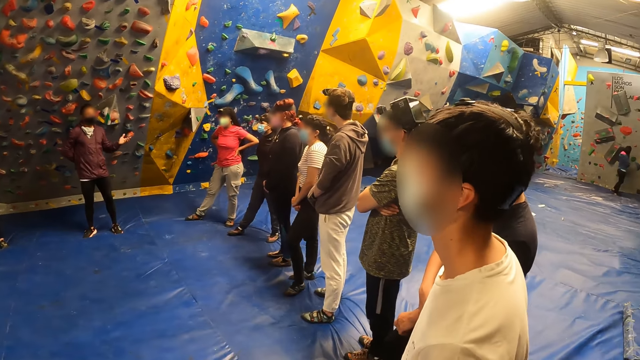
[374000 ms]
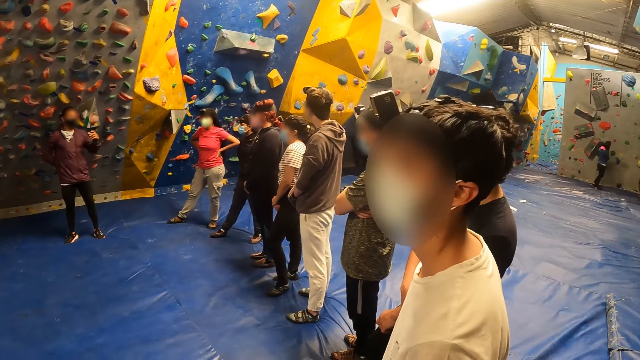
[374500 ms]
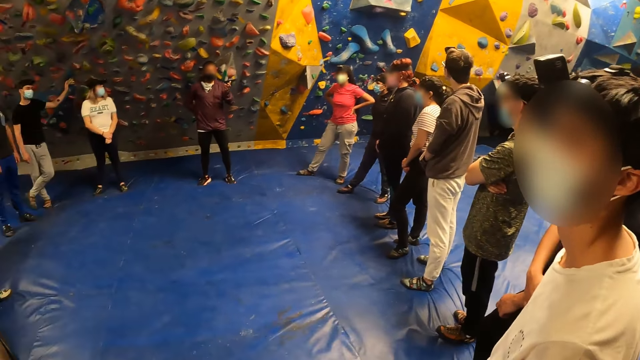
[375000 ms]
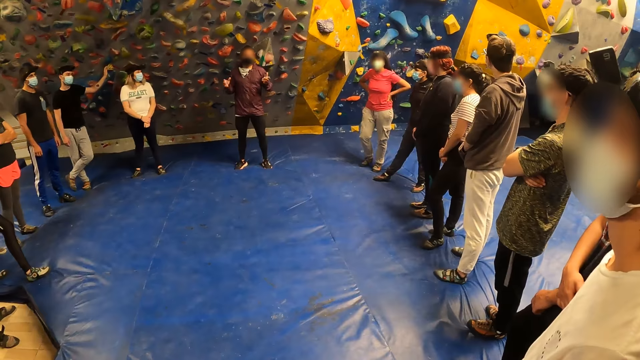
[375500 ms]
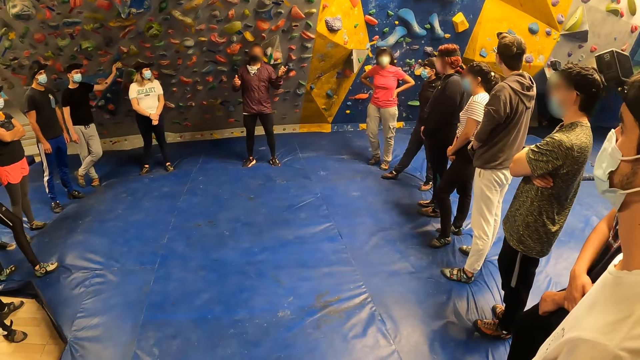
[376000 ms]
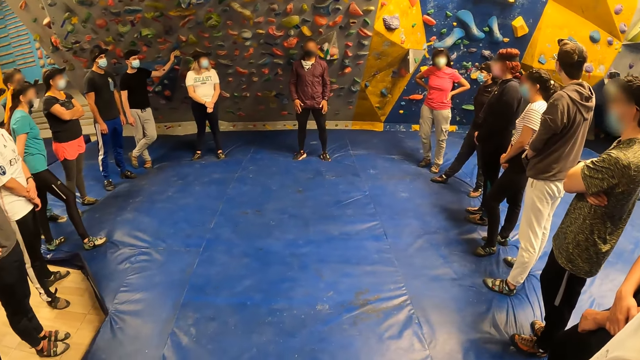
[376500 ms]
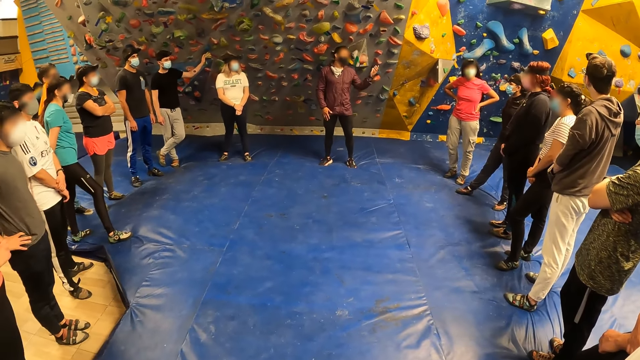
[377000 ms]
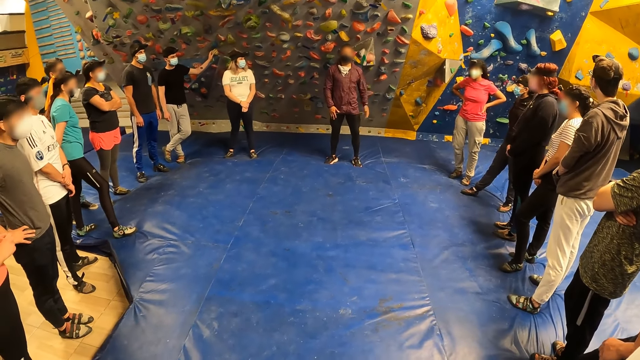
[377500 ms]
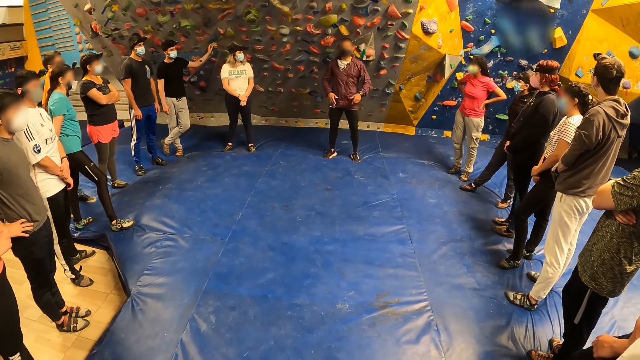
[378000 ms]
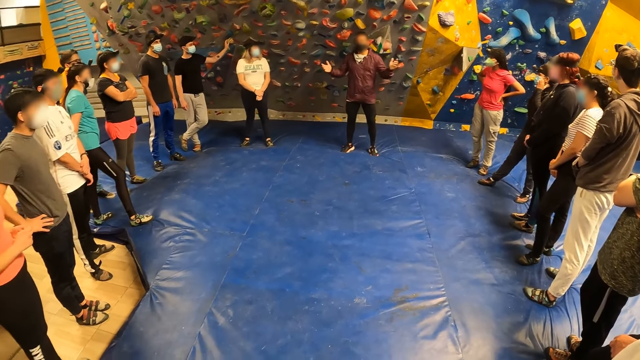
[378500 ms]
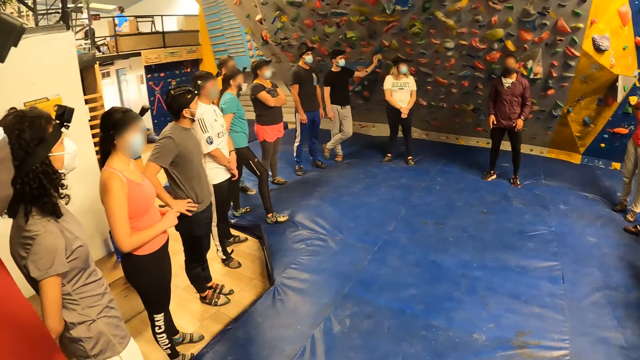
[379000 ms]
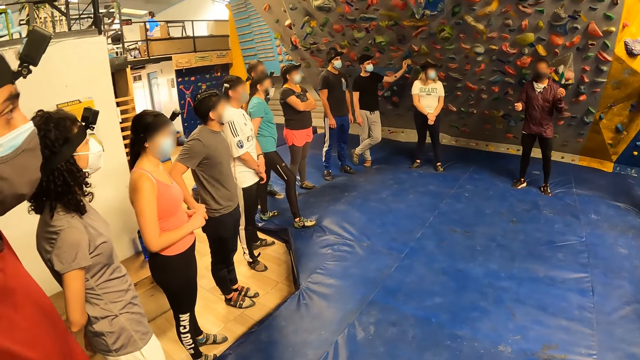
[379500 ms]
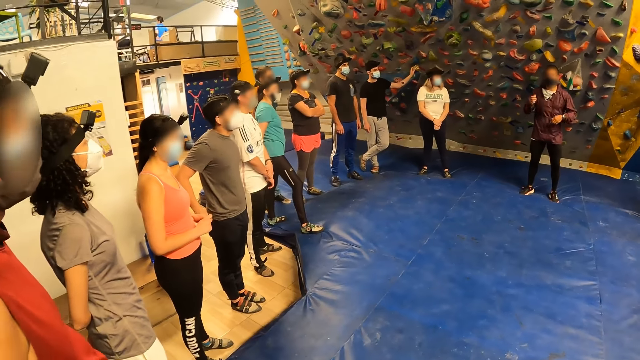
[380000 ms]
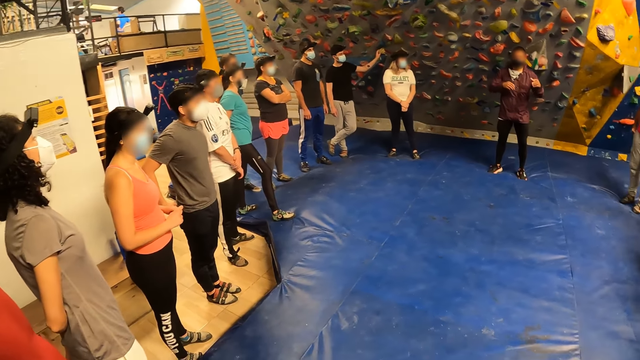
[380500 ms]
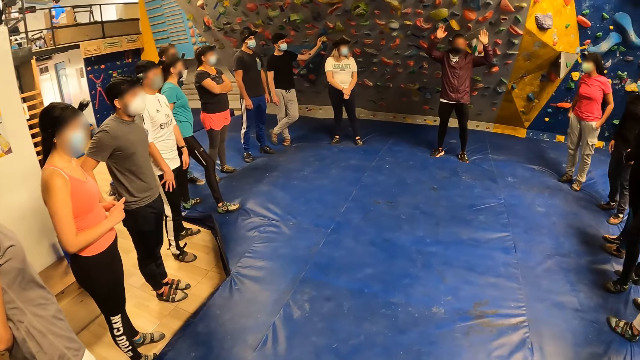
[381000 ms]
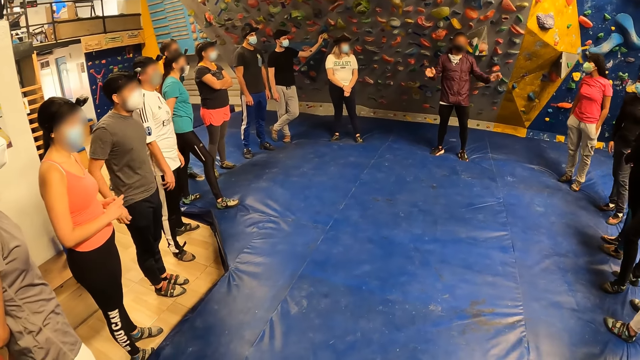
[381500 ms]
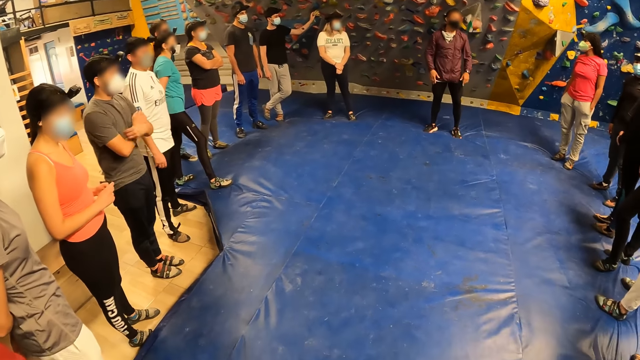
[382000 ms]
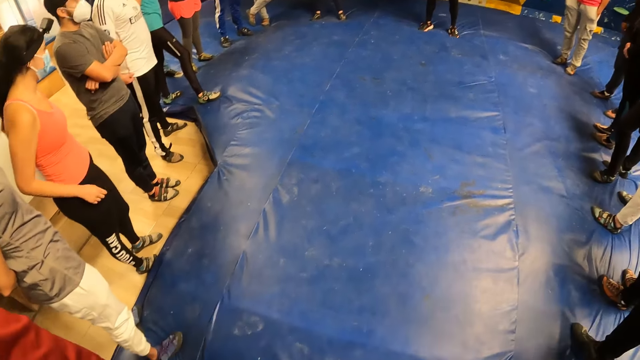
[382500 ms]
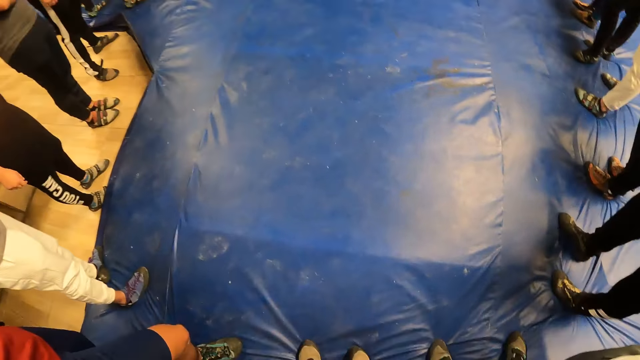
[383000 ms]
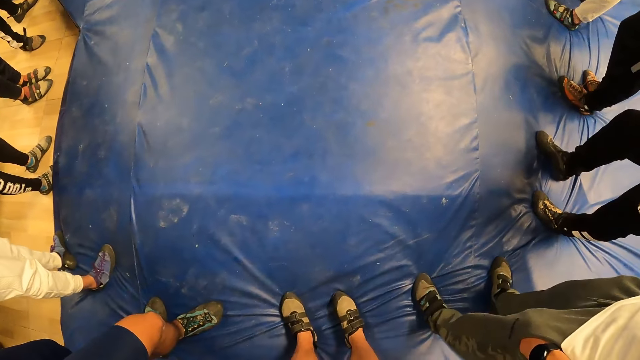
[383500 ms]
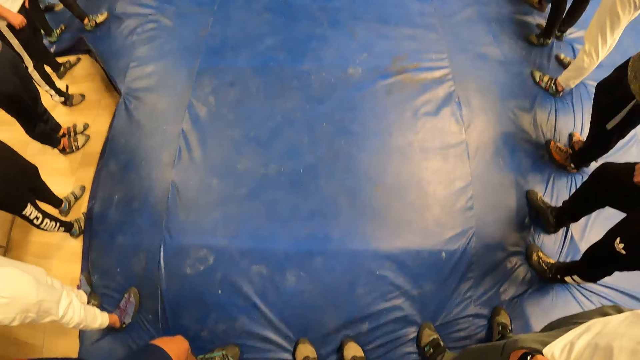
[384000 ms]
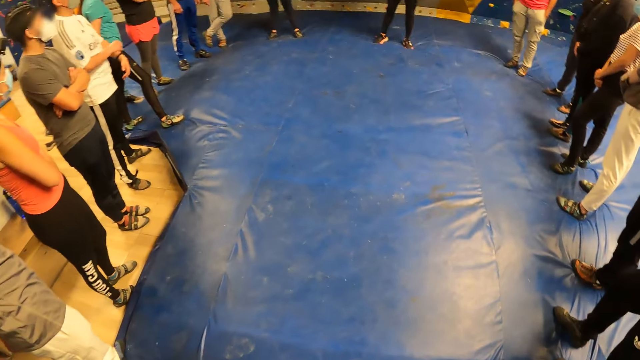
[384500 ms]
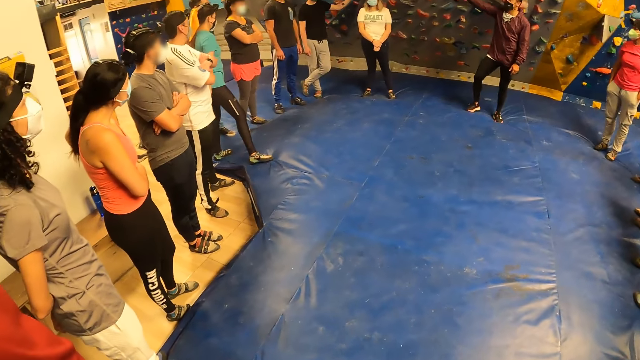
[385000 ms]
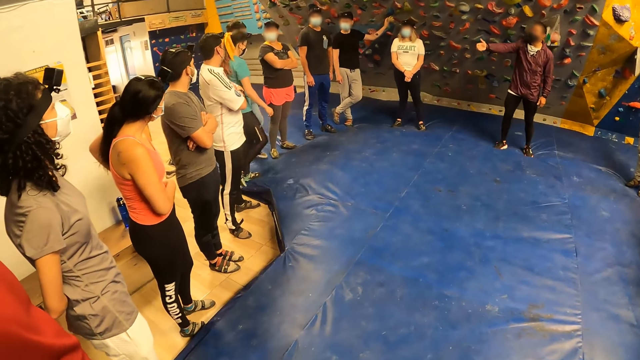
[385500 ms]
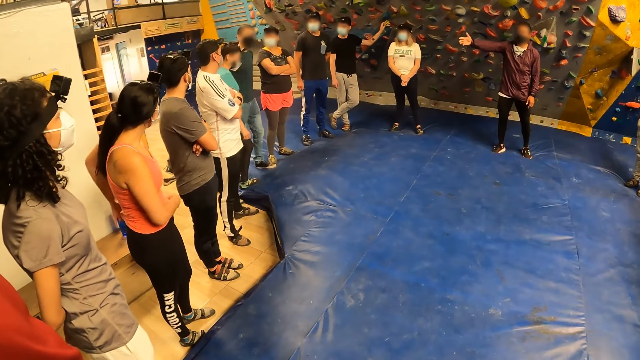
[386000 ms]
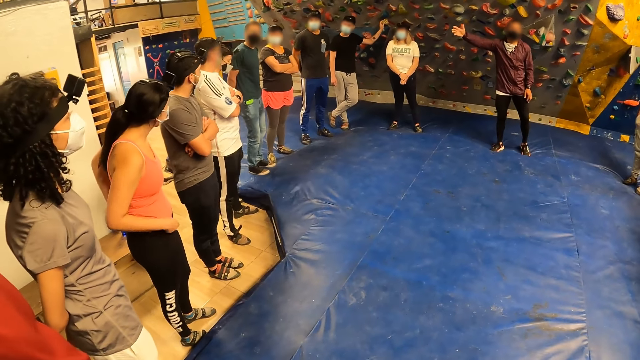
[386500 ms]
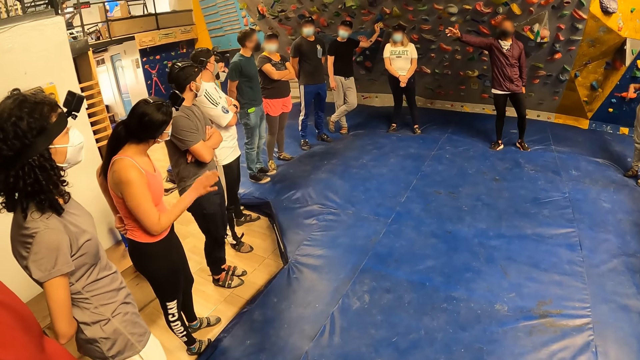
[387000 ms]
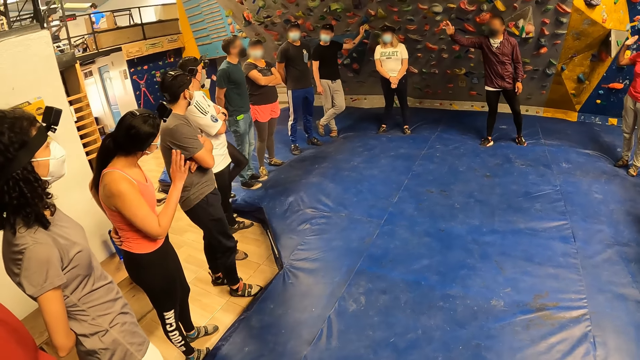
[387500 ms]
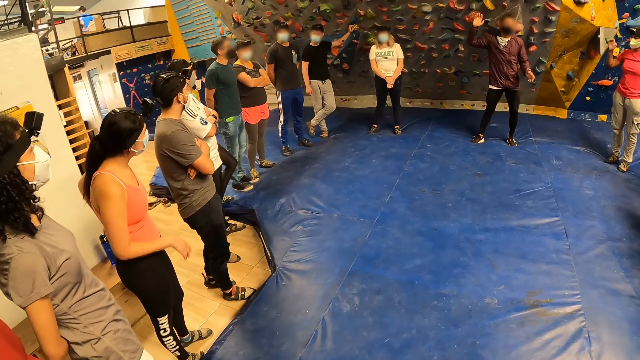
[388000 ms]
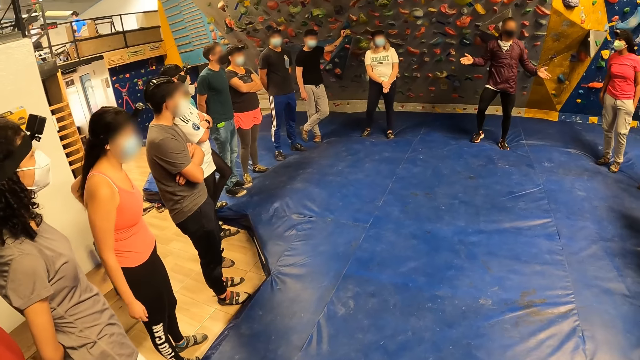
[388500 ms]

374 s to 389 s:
The camera wearer looks around. An instructor gesticulates with his hands. The instructor moves both hands. The camera wearer looks around. The instructor moves his hand.

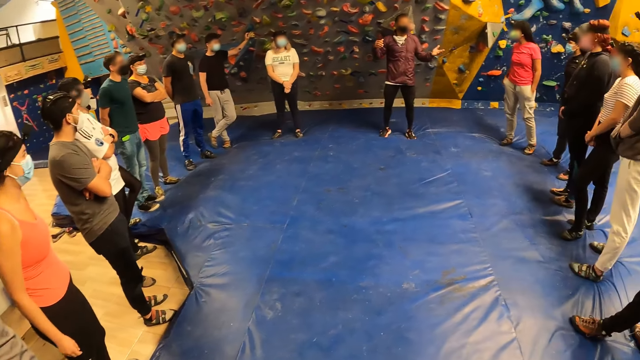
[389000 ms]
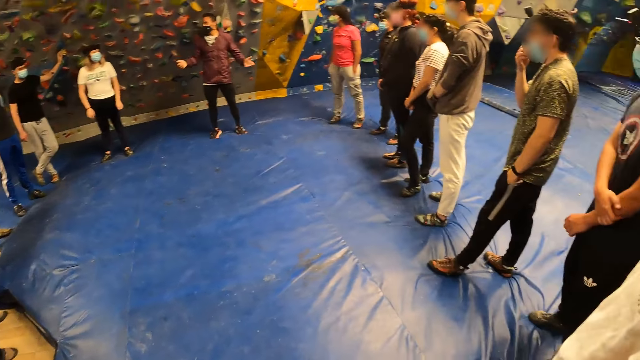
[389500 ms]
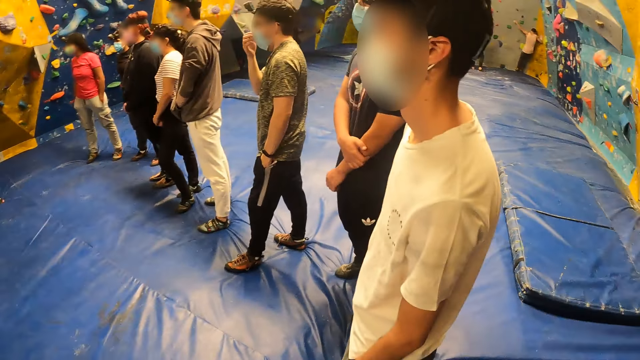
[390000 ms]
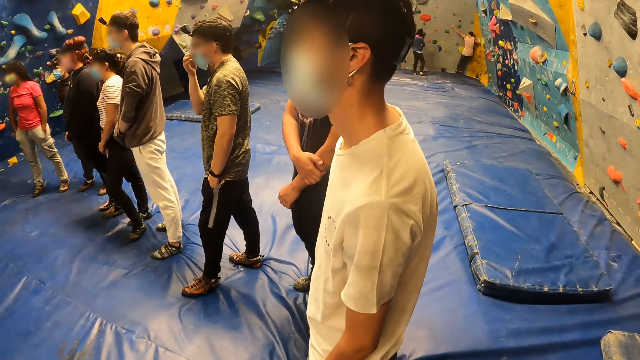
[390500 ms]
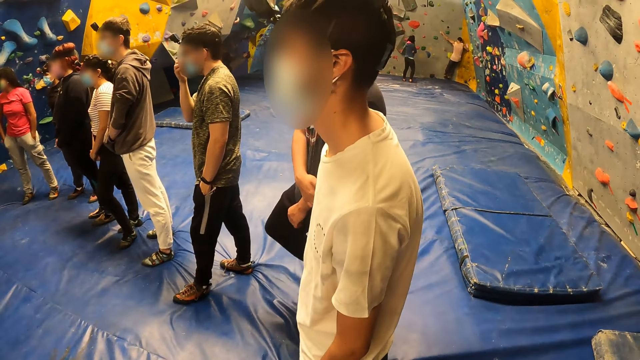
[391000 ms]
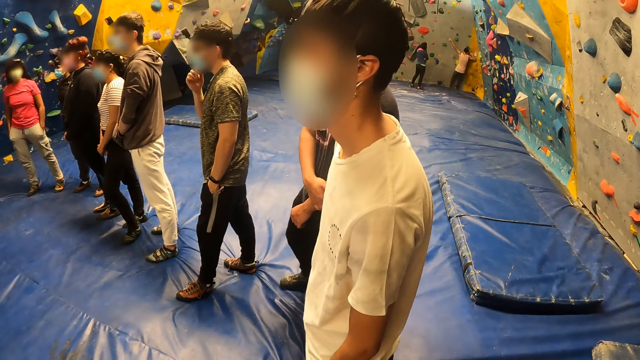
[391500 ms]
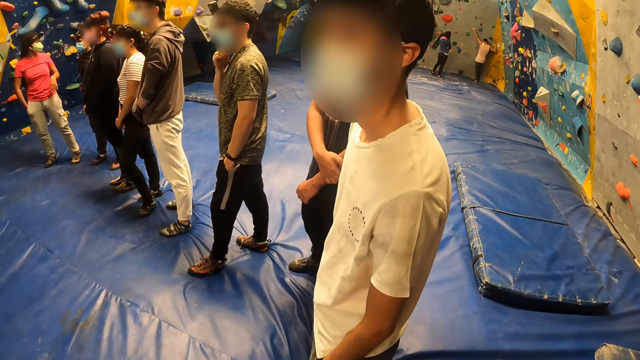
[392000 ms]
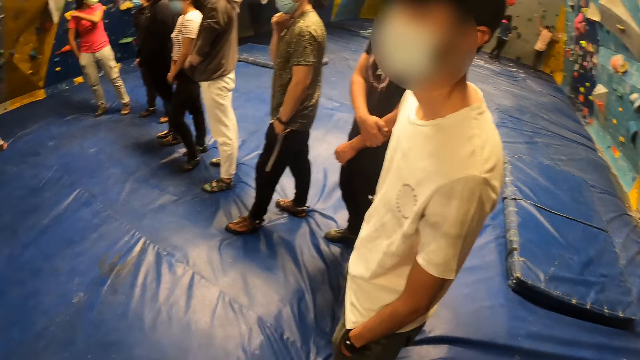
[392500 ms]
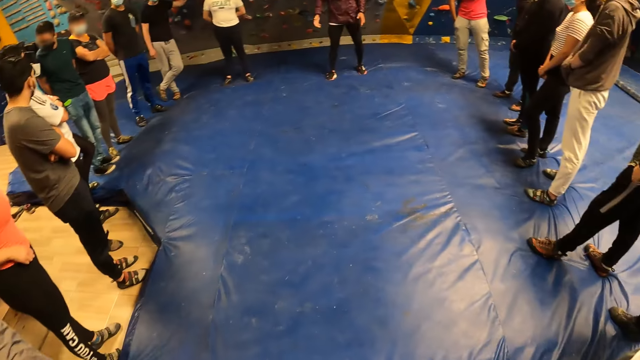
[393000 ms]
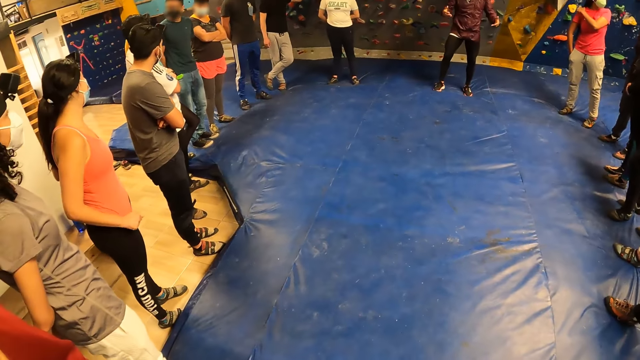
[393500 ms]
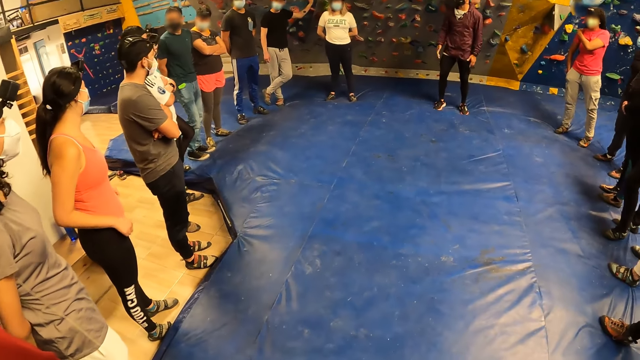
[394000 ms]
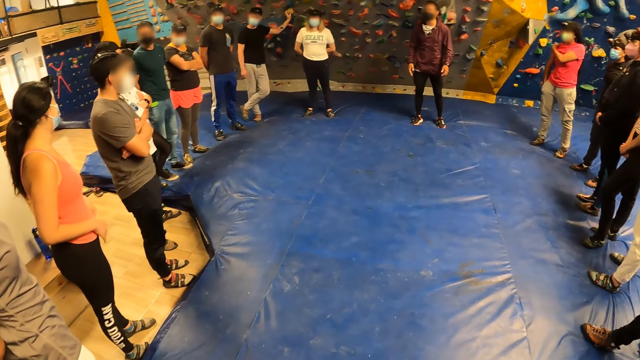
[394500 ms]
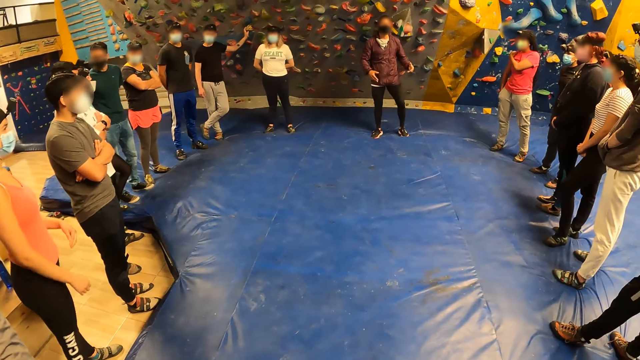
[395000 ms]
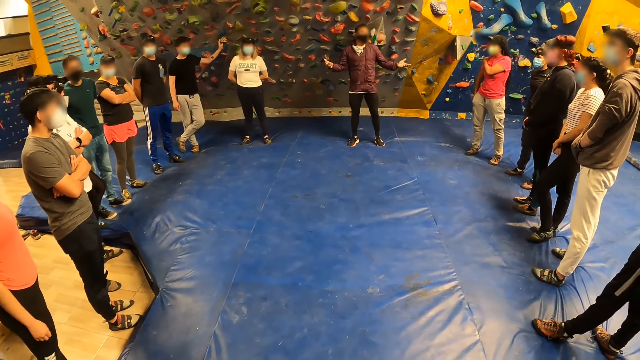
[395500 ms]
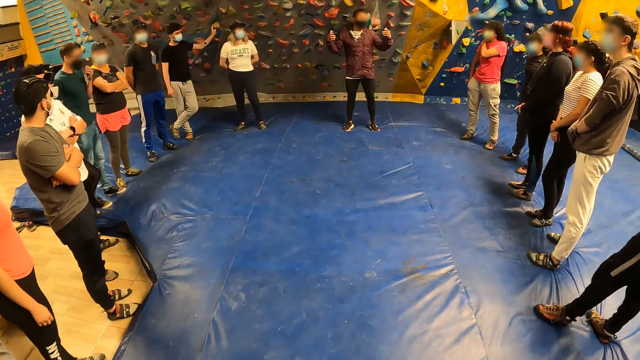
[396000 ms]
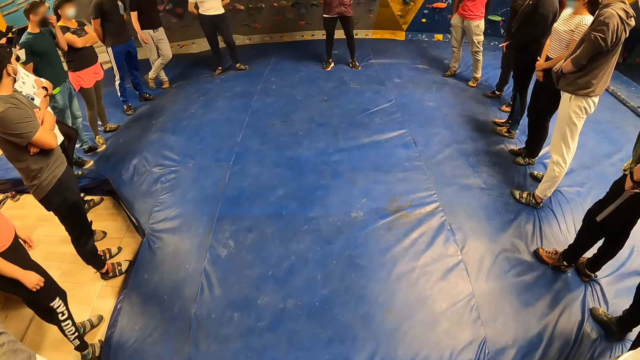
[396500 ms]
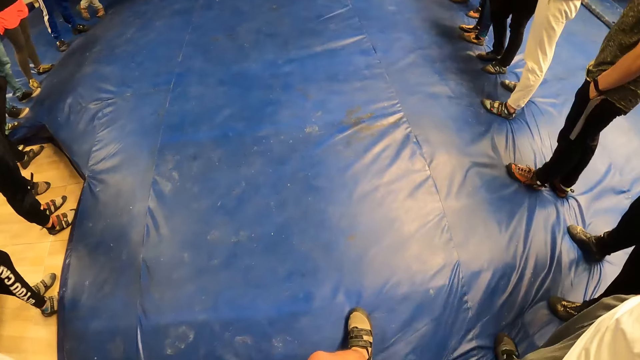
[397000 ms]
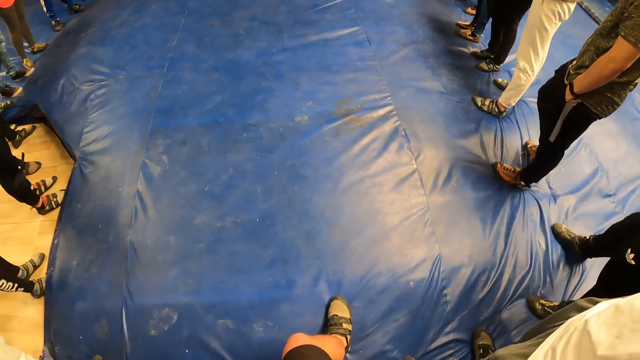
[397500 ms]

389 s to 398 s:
The camera wearer looks around. A man moves his hand.
